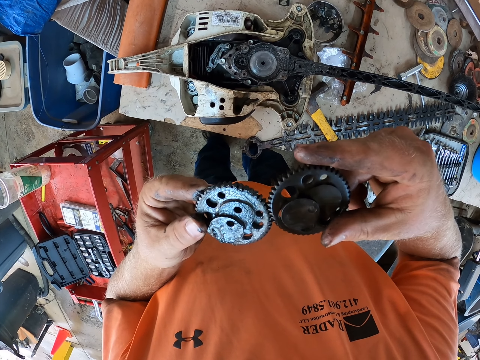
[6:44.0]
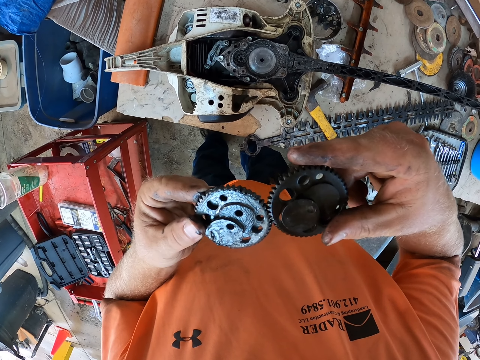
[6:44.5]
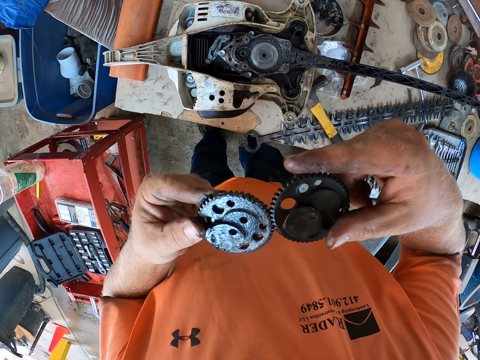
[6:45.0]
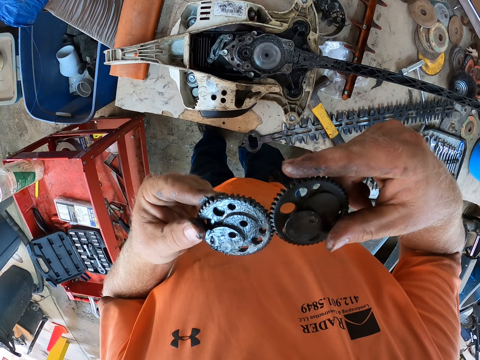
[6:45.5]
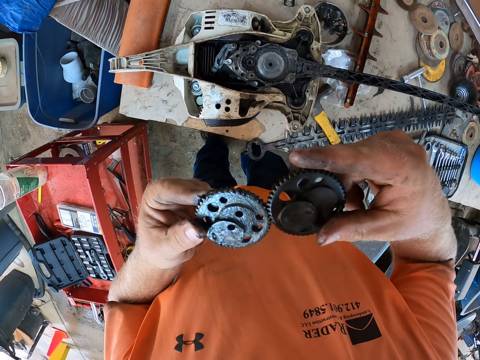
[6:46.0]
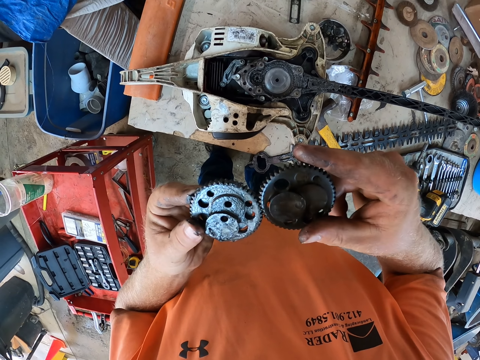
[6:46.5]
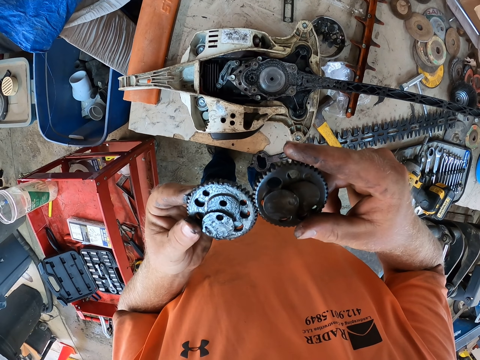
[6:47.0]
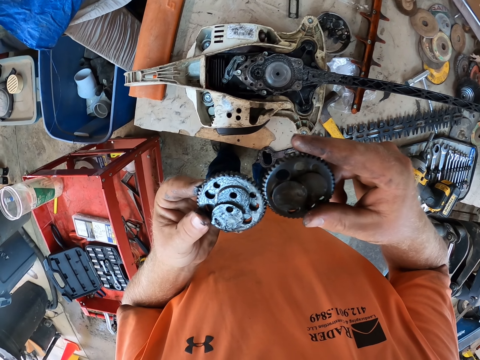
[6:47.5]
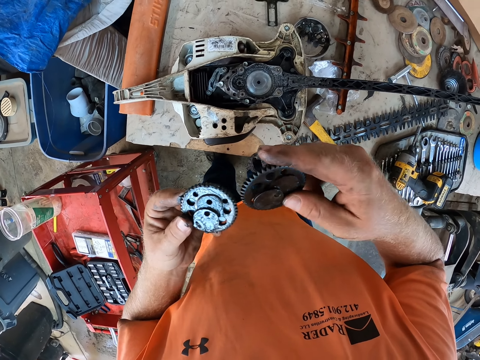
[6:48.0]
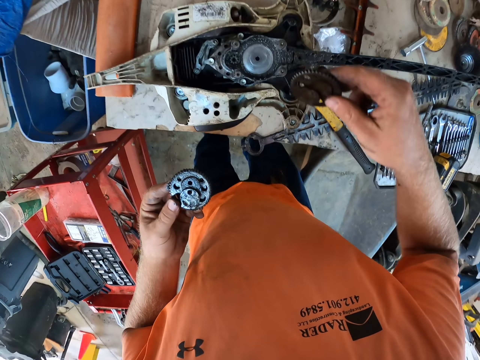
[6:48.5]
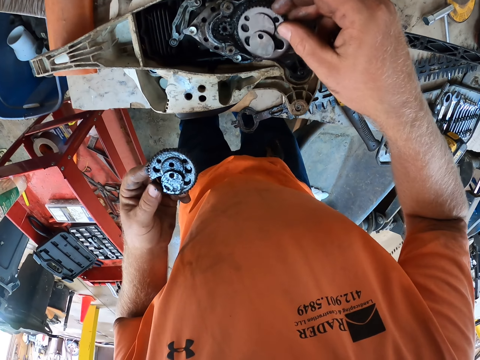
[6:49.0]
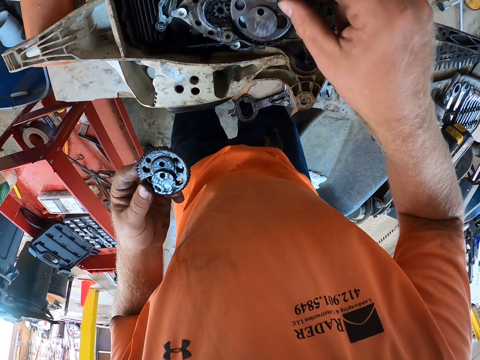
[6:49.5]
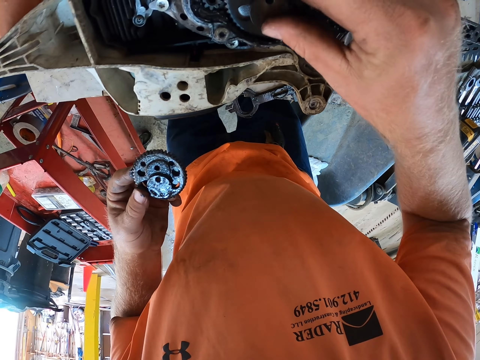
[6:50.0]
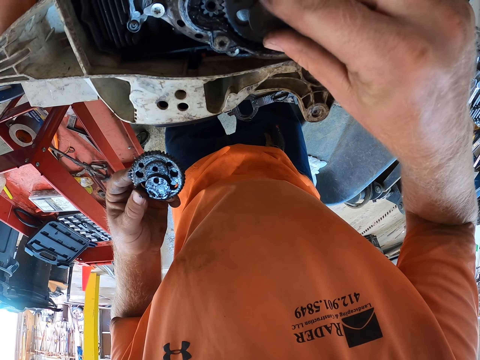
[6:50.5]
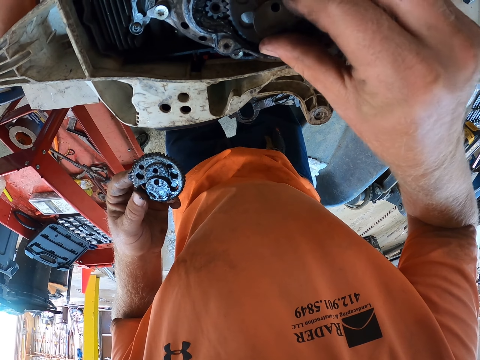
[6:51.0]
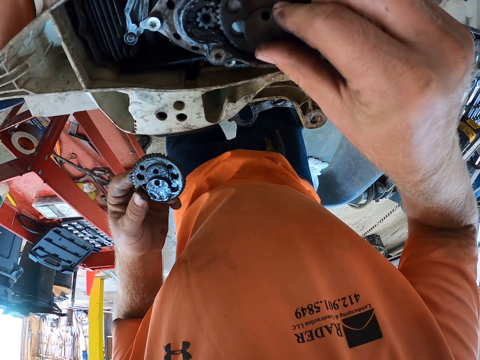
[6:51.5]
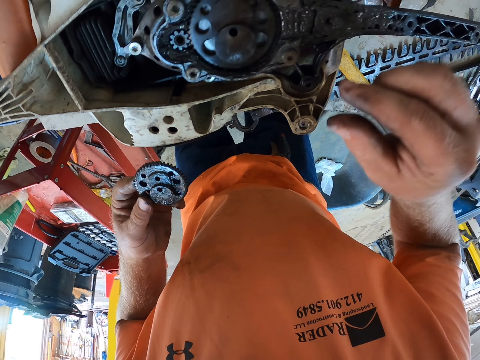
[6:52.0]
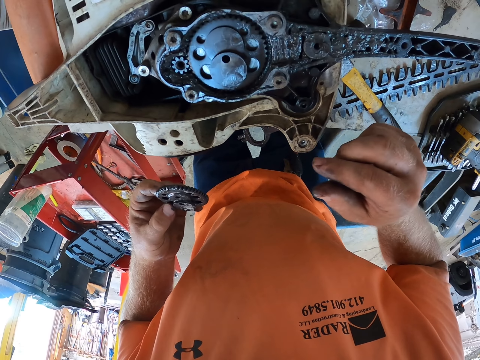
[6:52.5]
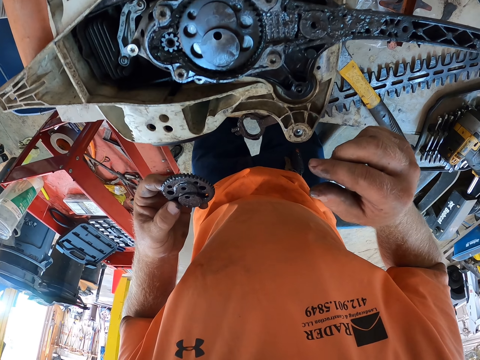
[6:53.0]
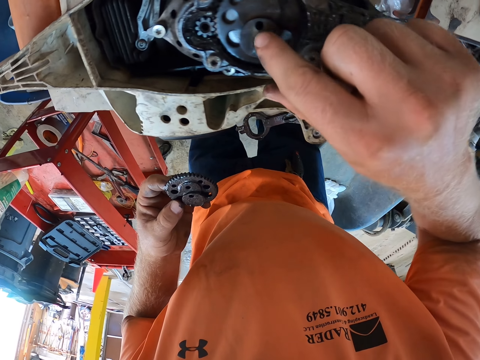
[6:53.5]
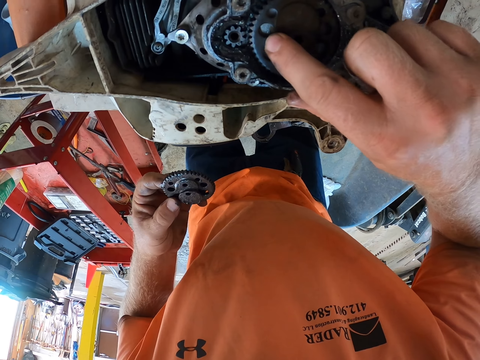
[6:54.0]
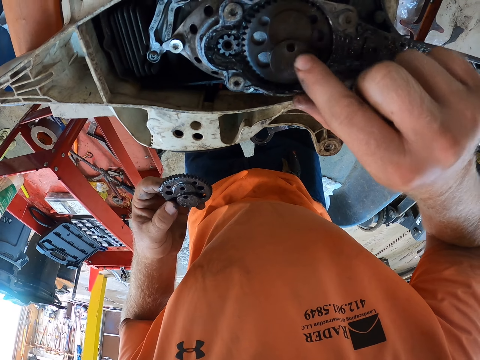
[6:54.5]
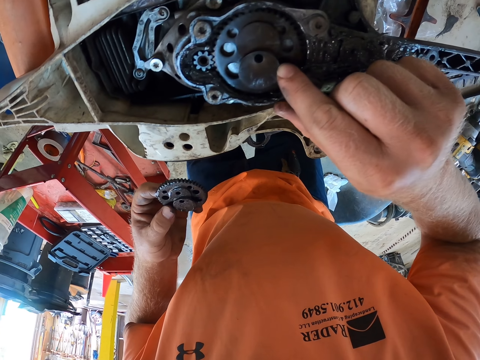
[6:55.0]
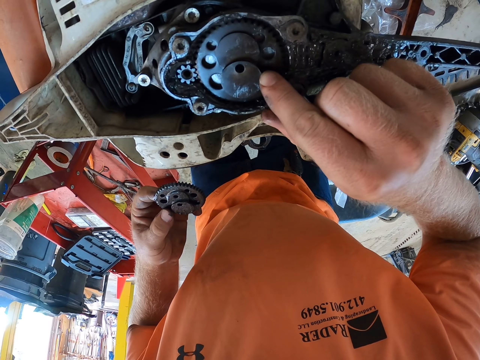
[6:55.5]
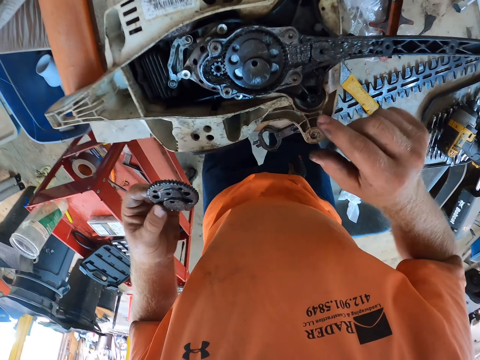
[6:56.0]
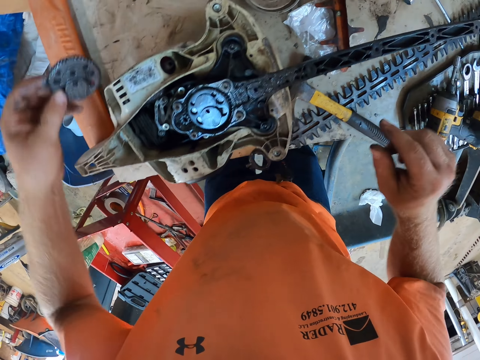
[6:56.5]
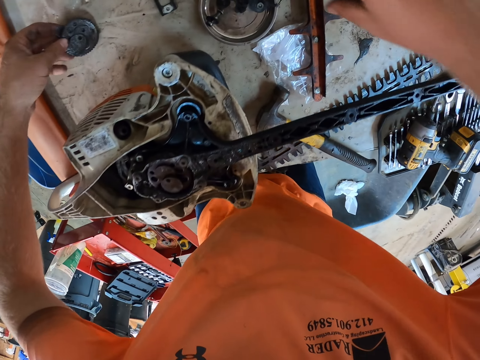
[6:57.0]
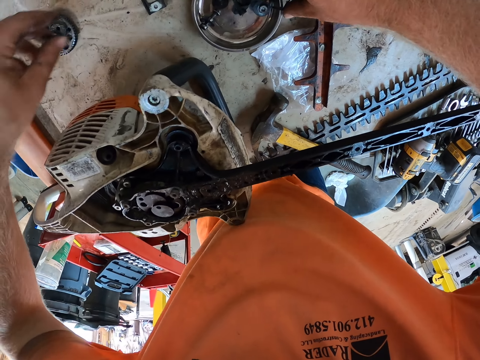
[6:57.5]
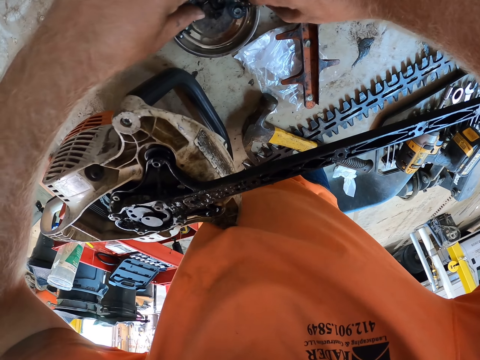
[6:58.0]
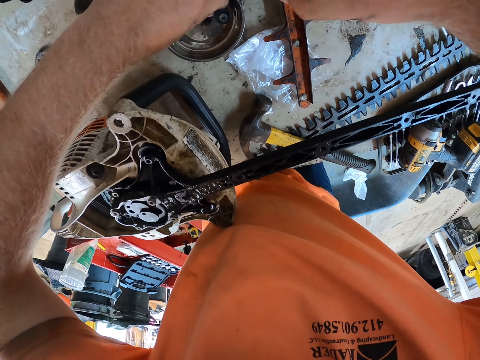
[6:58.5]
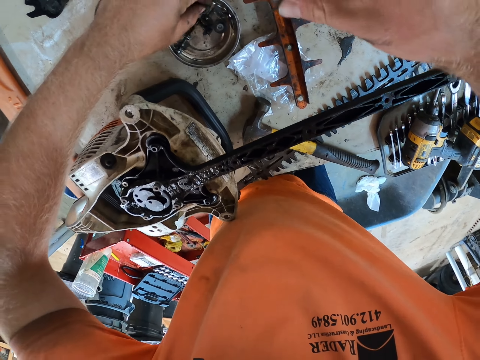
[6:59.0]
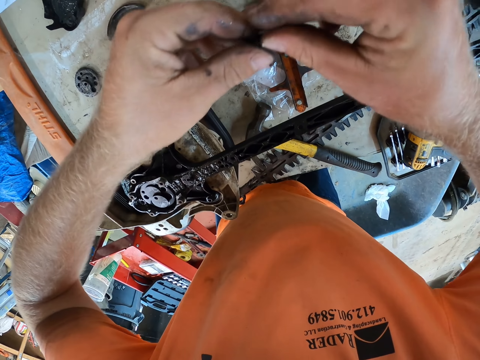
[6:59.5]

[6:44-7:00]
The camera wearer looks at the chain holder. He places the gear plate in his right hand in the chainsaw engine. He fixes the power saw. He drops the gear plate in his left hand on the table. He takes the strip of cloth bolt from the plate on the table with his right hand.

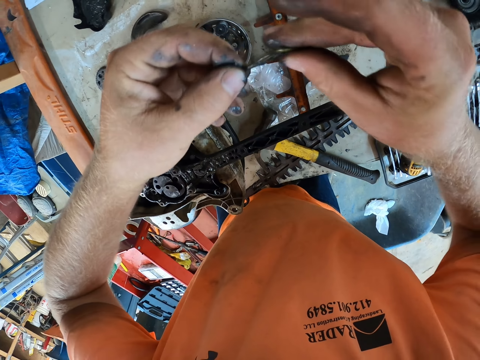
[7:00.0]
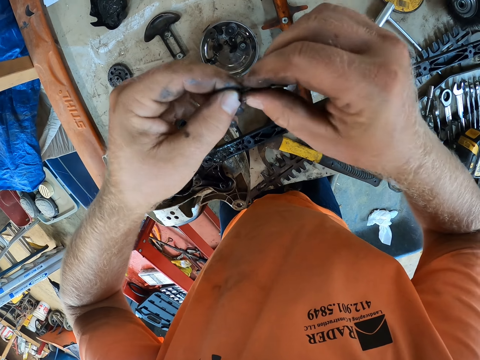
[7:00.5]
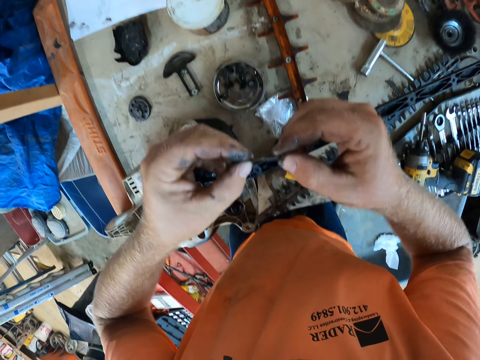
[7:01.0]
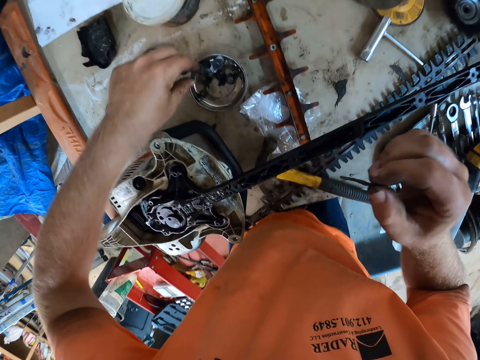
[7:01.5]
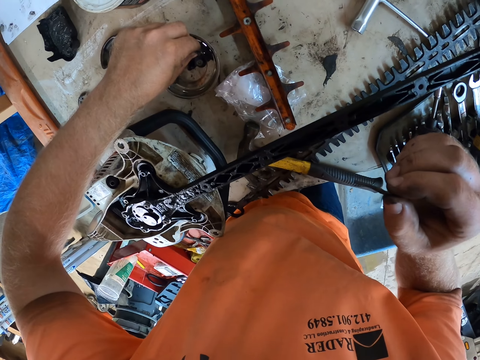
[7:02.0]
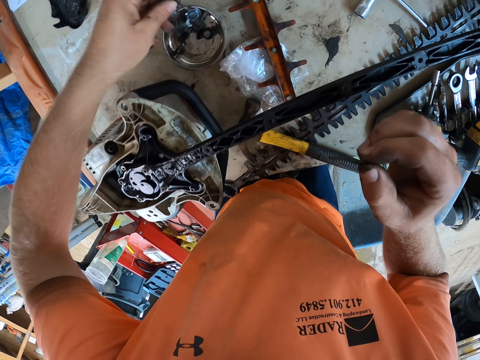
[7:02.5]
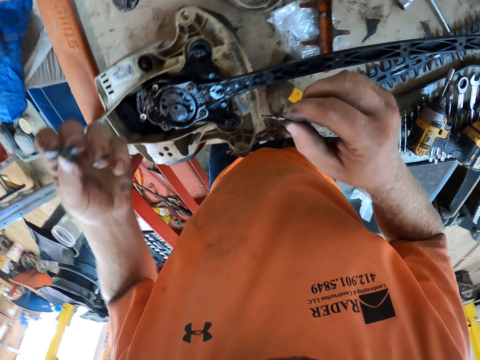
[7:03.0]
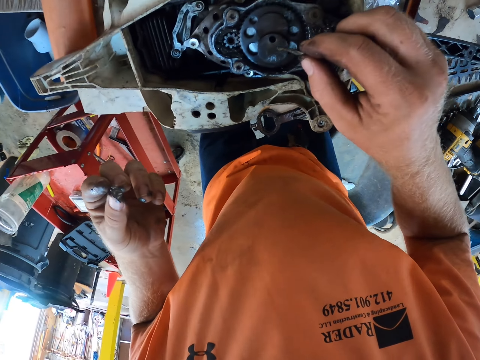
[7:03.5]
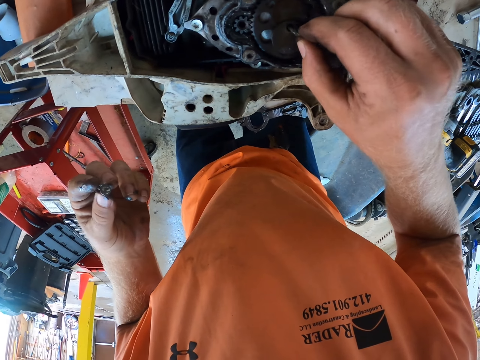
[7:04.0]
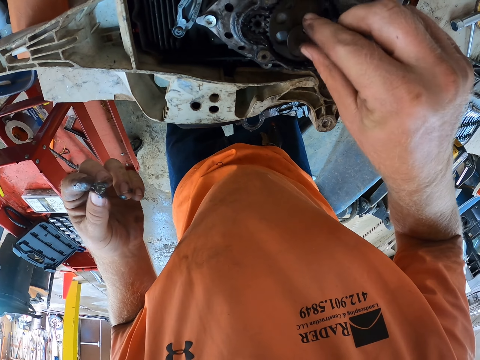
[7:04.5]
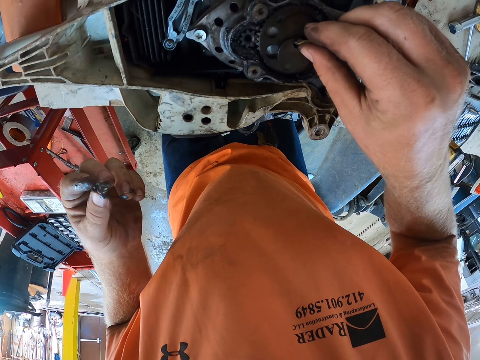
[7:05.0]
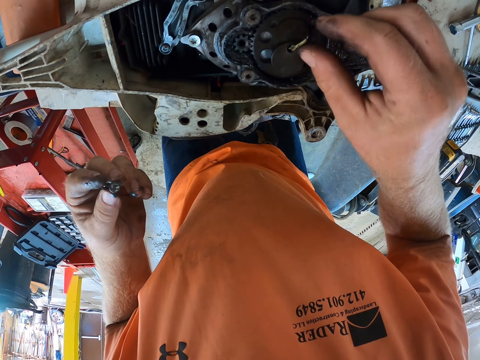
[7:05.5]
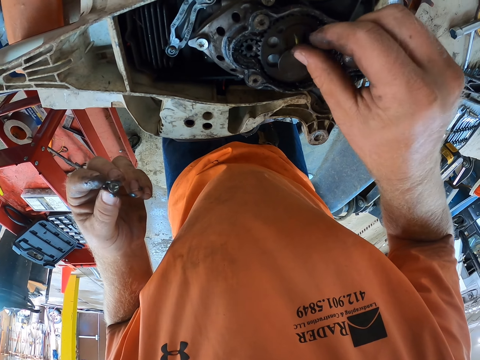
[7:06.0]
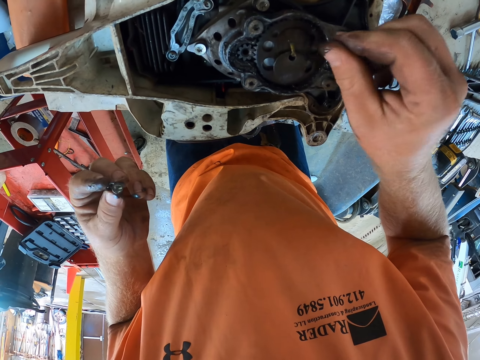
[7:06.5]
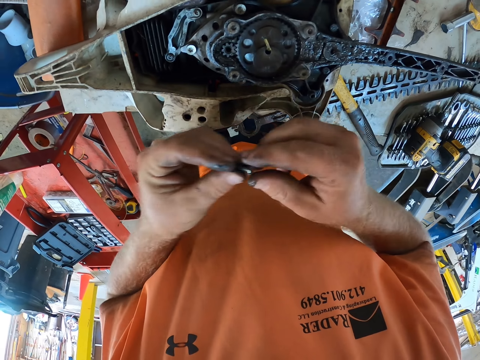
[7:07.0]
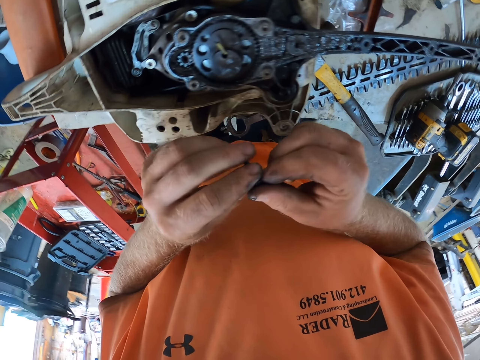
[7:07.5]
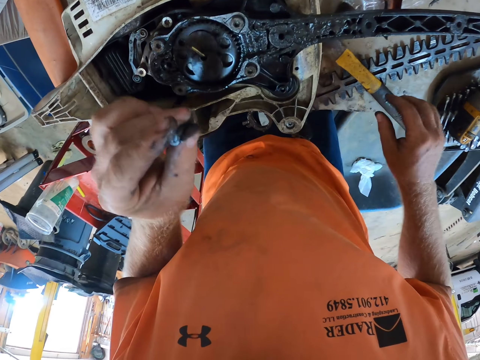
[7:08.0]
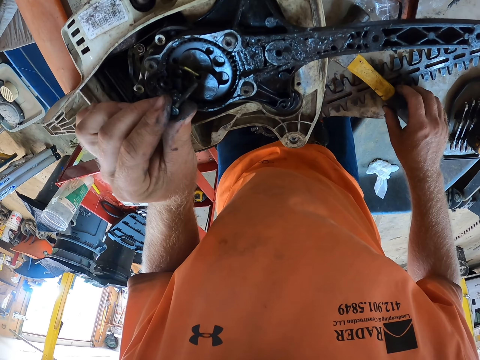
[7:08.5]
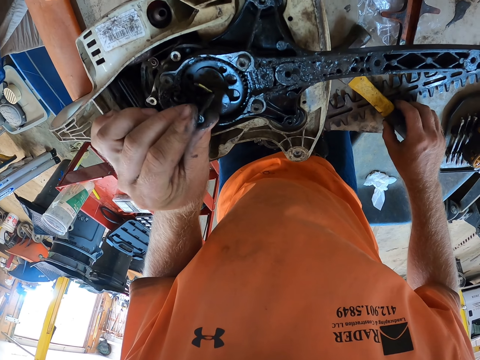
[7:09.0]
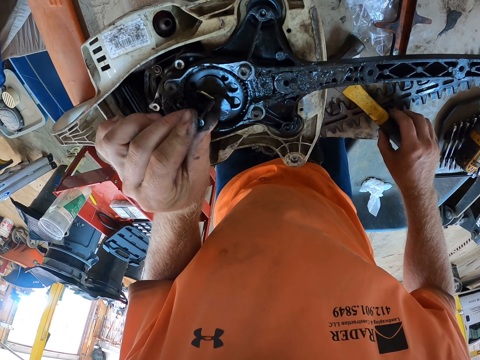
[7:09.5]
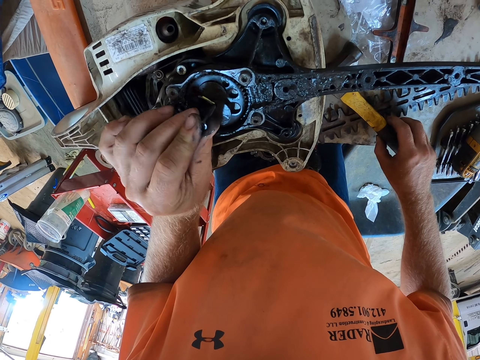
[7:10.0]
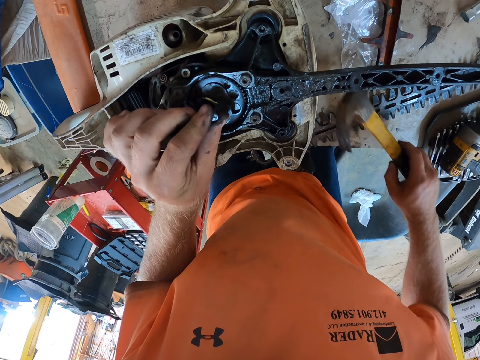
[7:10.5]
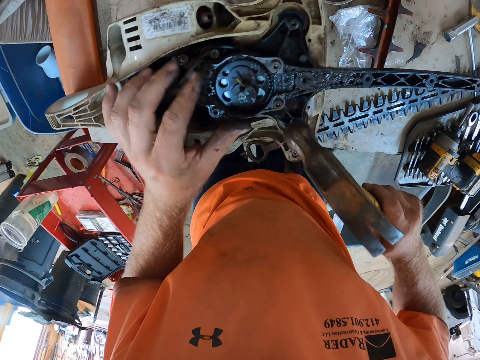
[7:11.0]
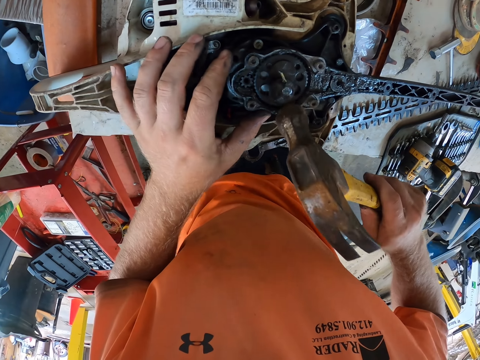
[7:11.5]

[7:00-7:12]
The camera wearer picks up a bolt and nut from the plate on the table with his left hand. He places the strip of cloth in the gear plate in the chainsaw engine with his right hand. He fixes the power saw. He picks up the hammer from the table with his right hand. He places the bolt and nut in the gear plate in the chainsaw engine with his left hand. He hits the bolt and nut in the gear plate with the hammer in his right hand.
